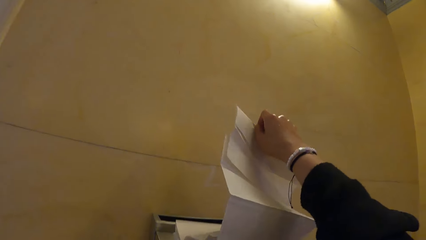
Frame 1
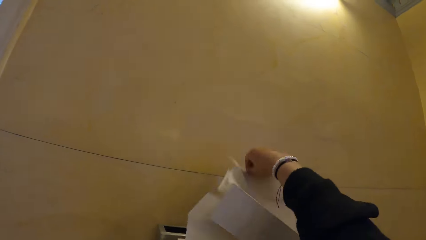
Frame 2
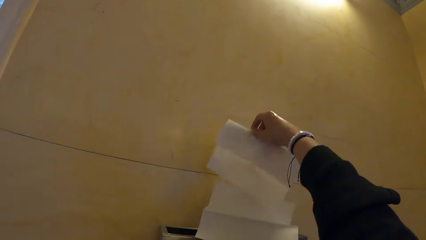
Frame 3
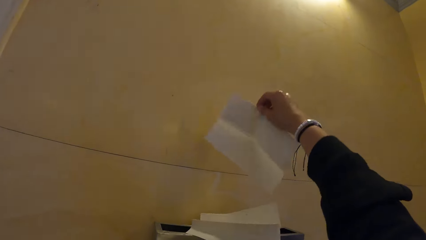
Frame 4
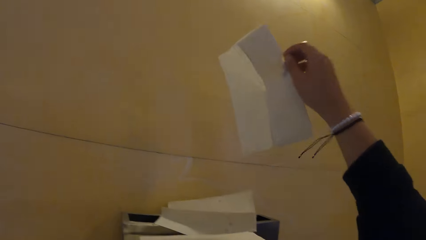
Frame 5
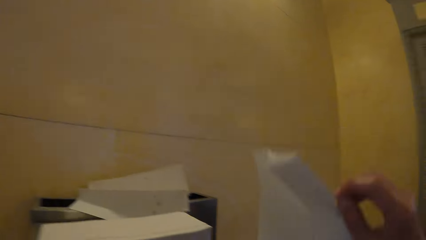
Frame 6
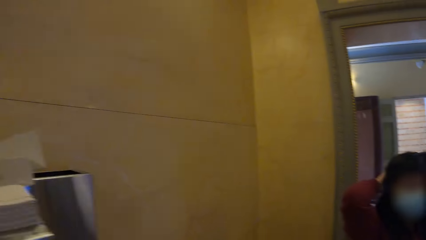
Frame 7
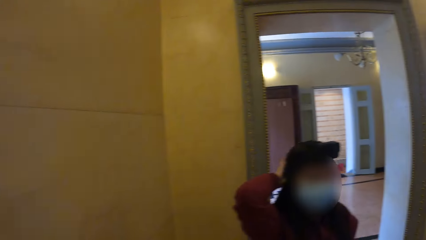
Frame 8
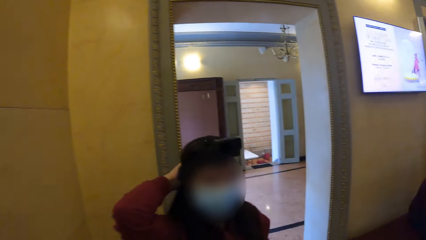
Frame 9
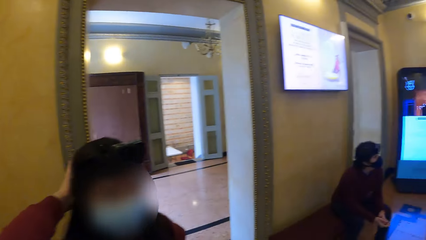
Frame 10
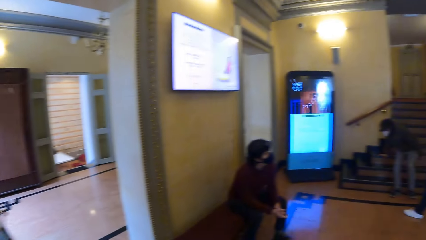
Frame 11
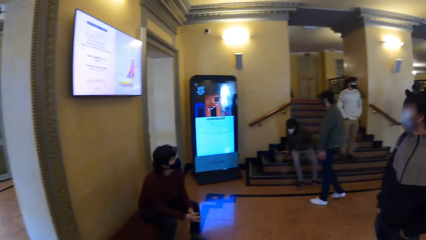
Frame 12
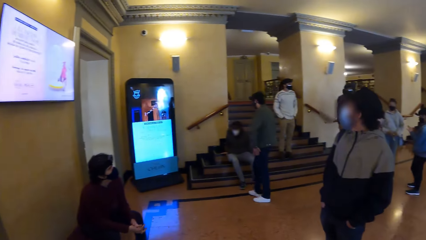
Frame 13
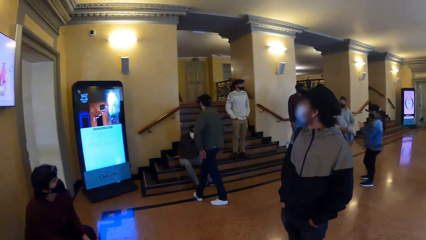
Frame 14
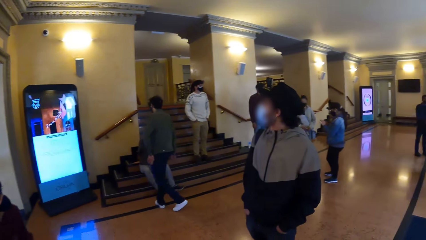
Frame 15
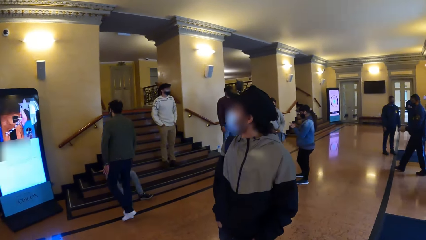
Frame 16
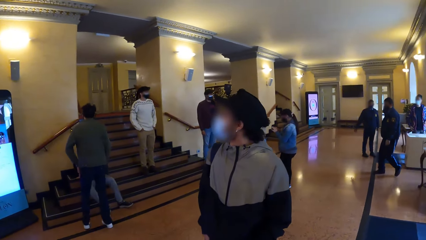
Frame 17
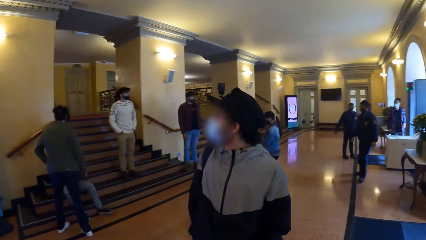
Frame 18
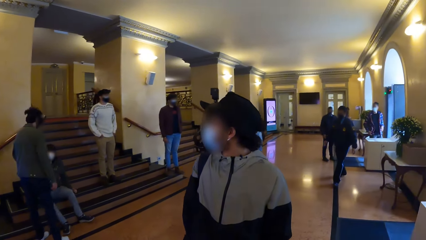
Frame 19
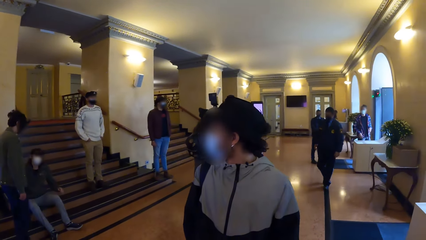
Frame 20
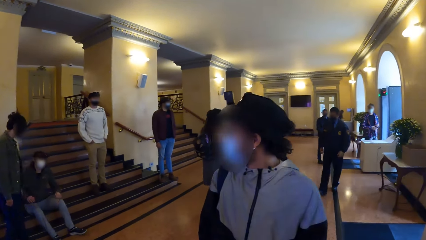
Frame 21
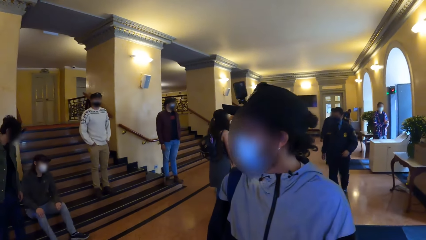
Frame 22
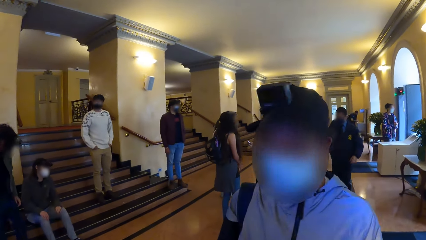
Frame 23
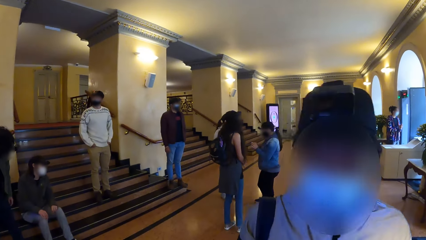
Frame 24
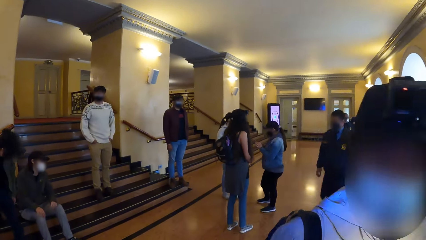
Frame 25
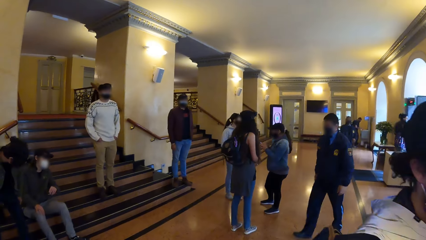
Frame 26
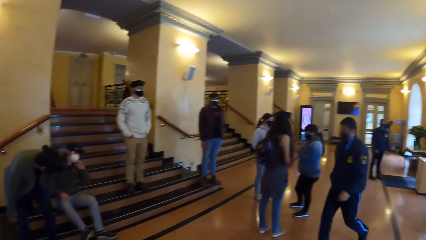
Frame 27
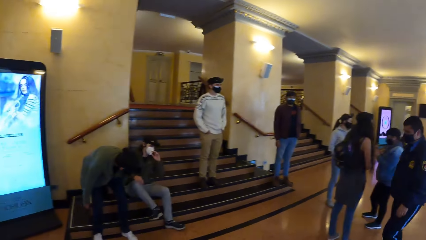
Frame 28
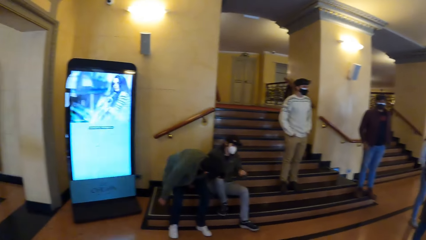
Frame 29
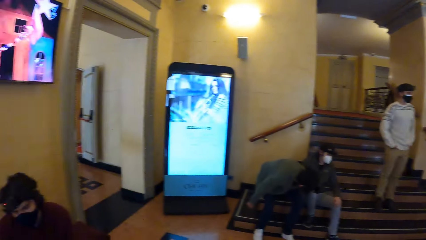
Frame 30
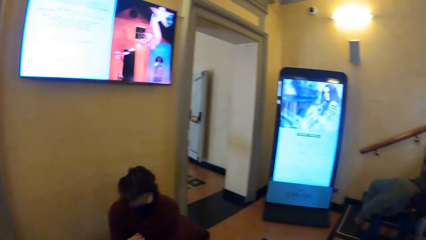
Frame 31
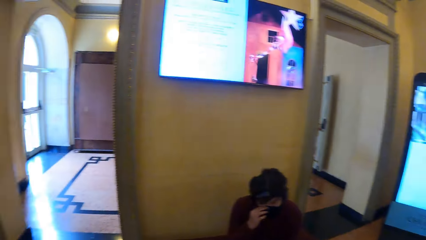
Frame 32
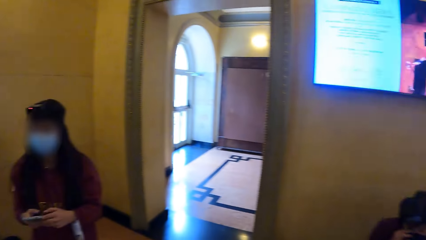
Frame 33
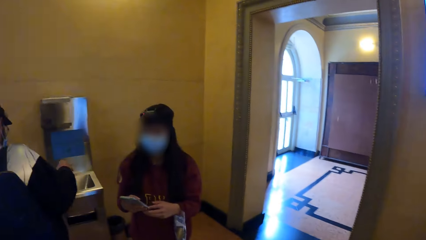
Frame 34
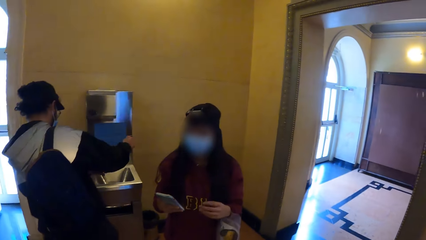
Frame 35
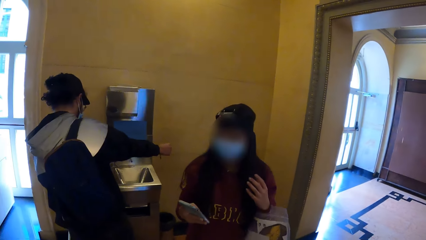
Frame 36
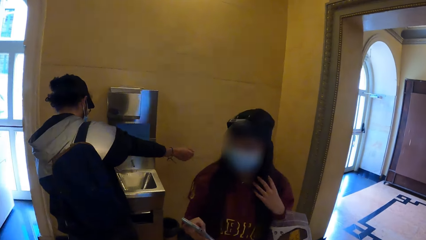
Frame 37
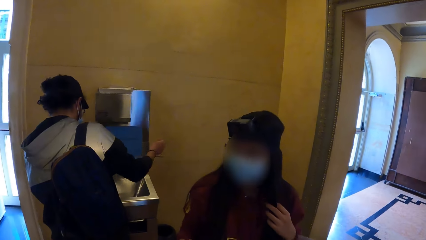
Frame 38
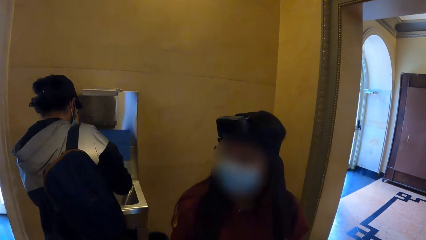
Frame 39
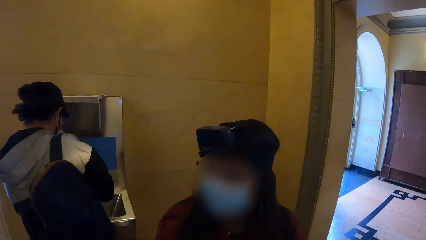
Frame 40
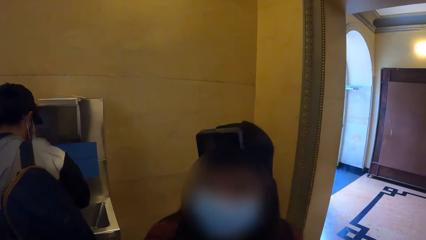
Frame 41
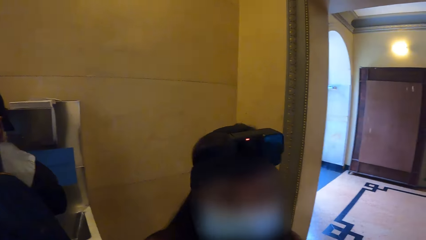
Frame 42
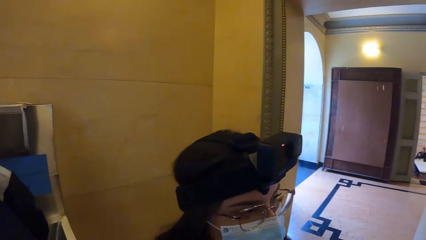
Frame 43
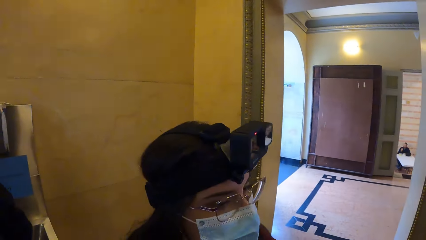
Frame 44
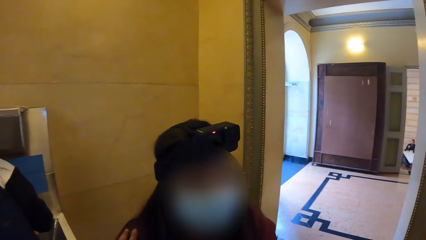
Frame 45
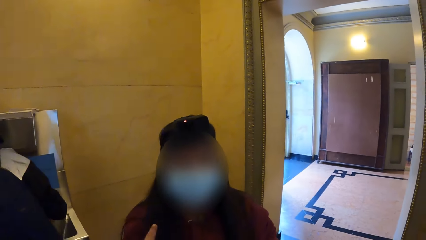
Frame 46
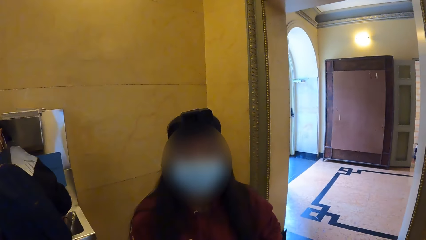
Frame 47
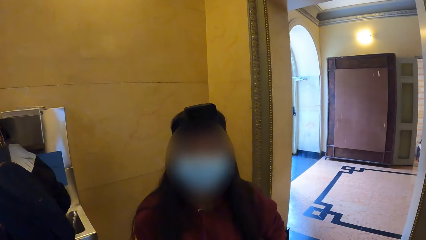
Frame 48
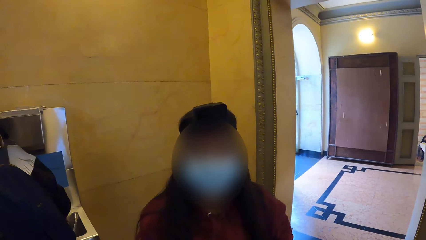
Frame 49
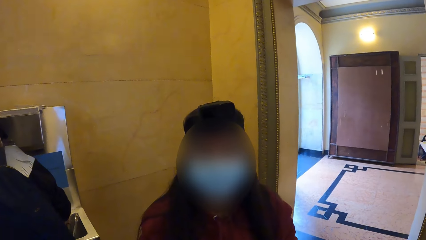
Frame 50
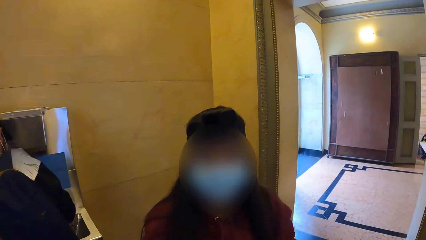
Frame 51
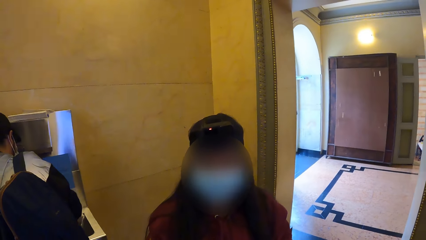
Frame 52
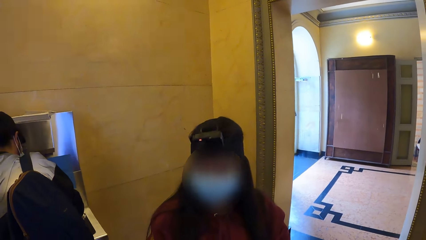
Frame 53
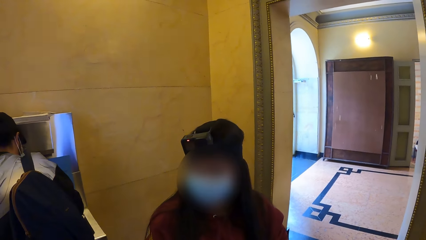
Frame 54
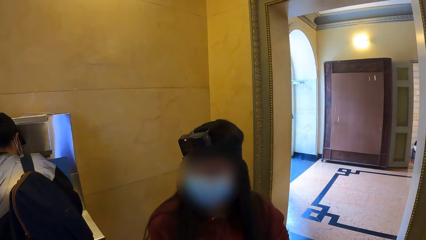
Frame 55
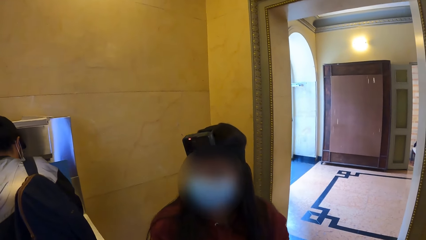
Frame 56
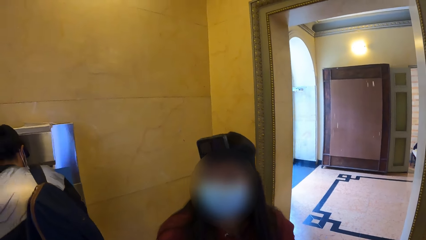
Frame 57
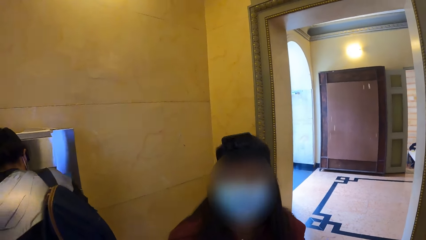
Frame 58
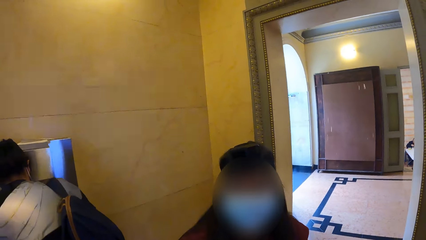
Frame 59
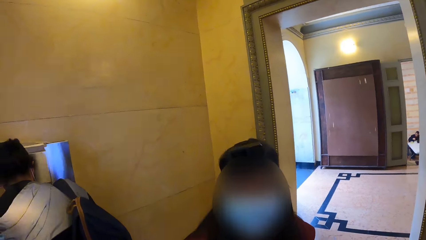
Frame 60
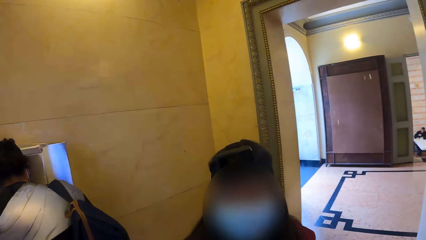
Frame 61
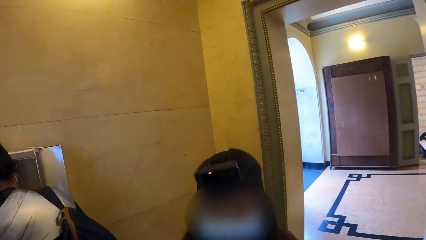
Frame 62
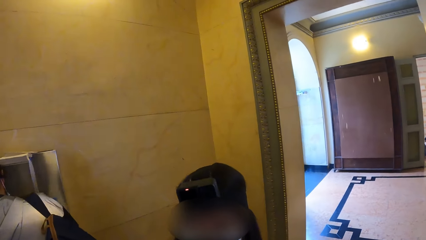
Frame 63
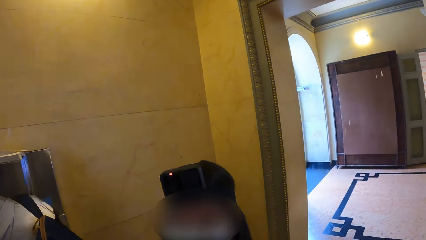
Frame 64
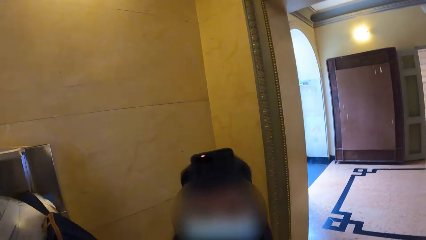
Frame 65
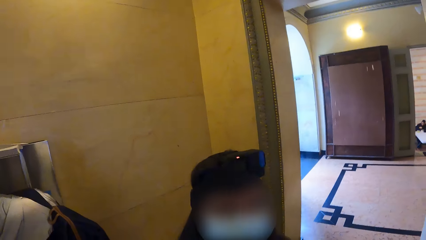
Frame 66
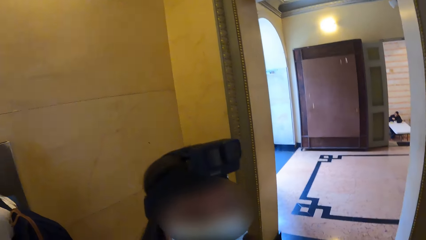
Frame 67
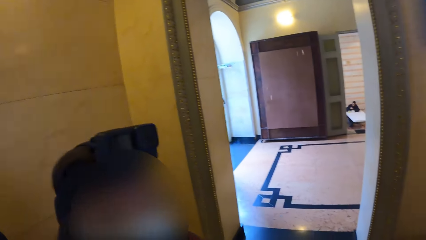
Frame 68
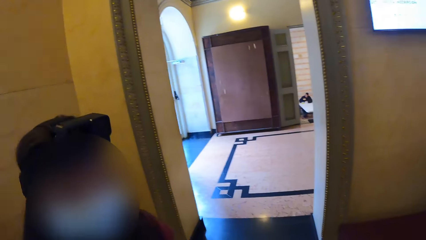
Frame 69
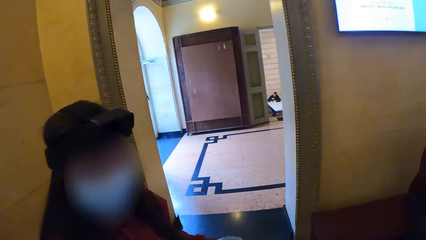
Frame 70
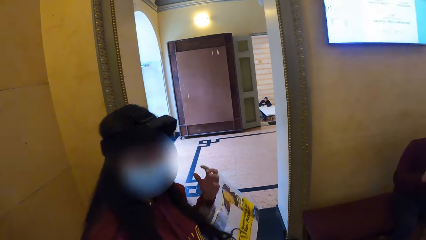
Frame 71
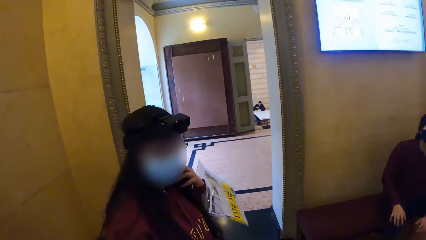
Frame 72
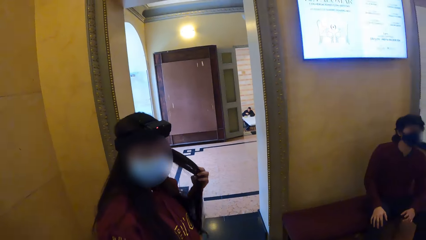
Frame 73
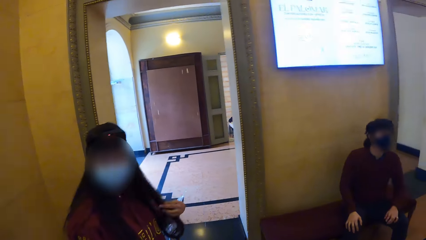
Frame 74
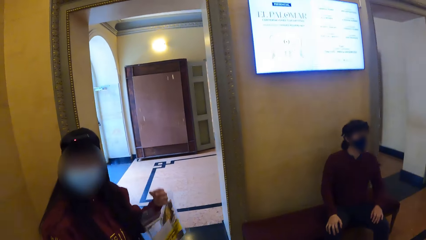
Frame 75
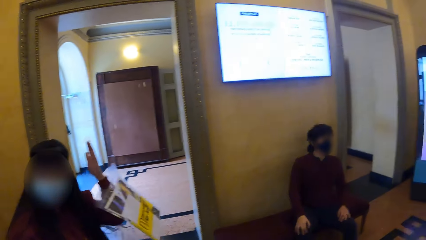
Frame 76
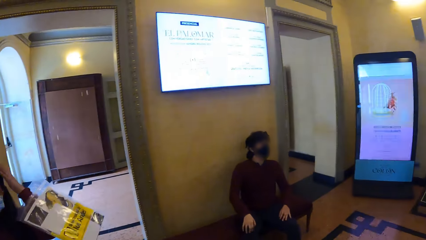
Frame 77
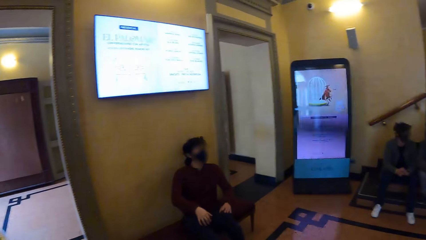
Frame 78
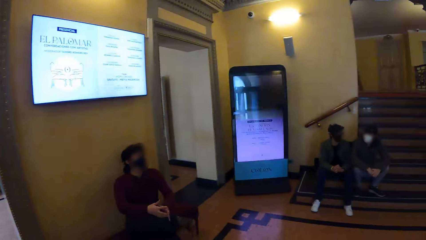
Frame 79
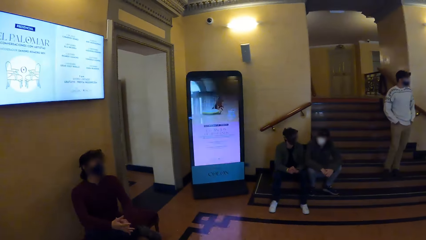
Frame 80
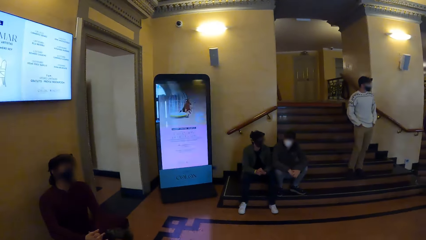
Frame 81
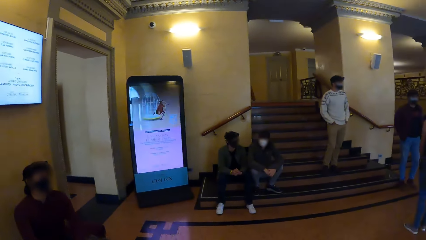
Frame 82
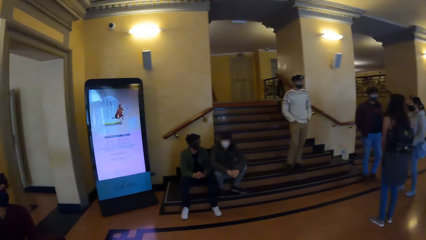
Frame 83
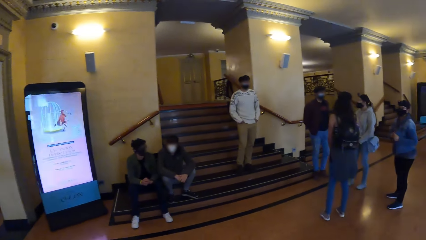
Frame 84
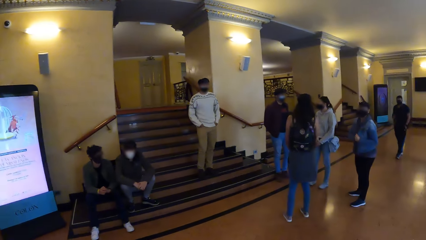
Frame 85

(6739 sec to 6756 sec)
The camera wearer disengages a serviette from others. They walk across the floor. A man sits on a staircase. Another man touches the nose mask on his face with his left hand. The camera wearer looks around. A third man touches the nose mask on his face with his right hand. A fourth man adjusts his right sleeve with his left hand. A woman touches her hair with her left hand. The fourth man washes his hands with water from the hand wash sink. The camera wearer interacts with the woman. They look around. The woman touches her hair with her left hand. The third man places both hands on his left knee.
